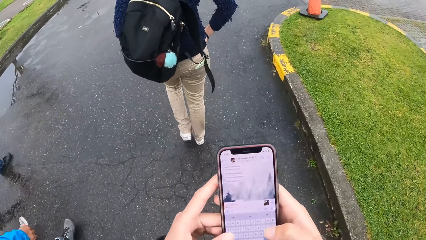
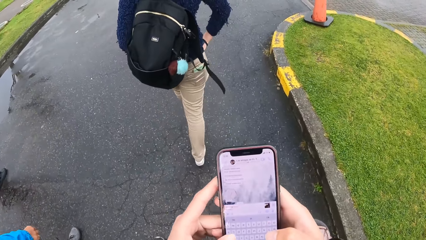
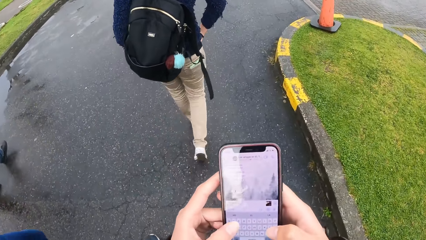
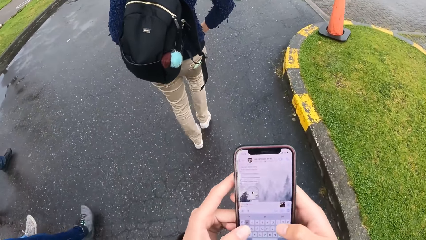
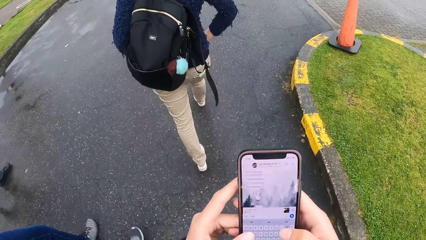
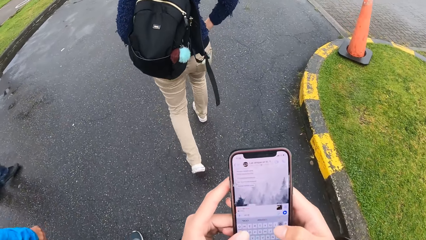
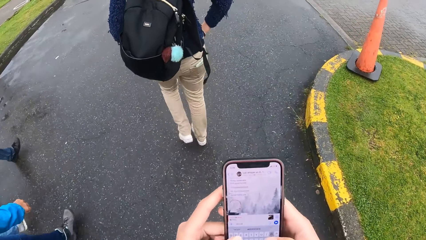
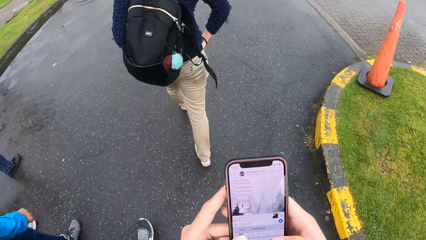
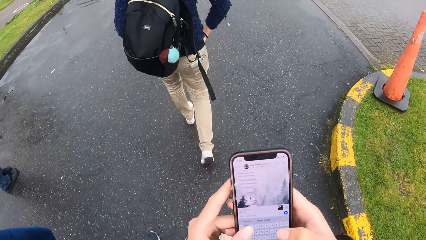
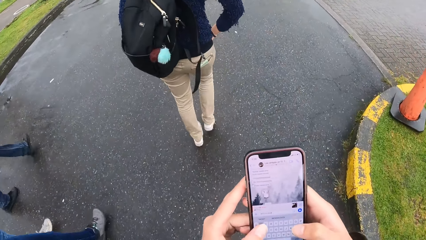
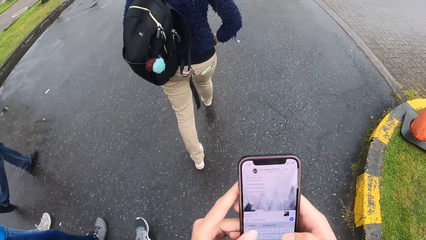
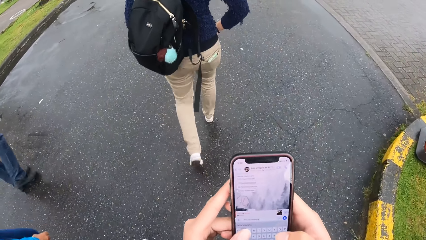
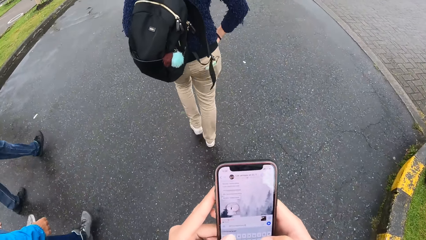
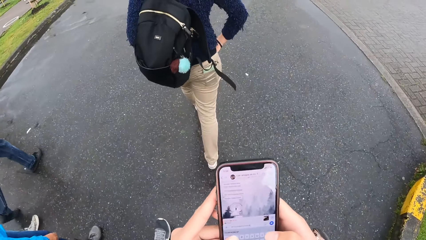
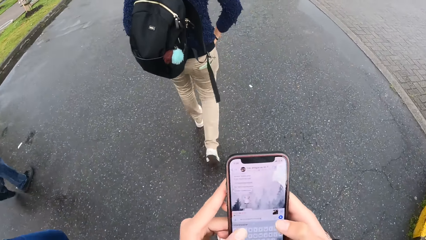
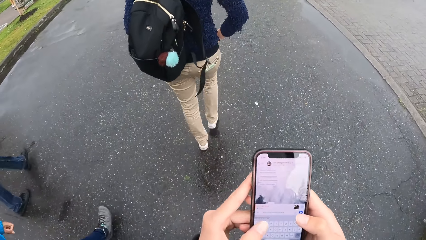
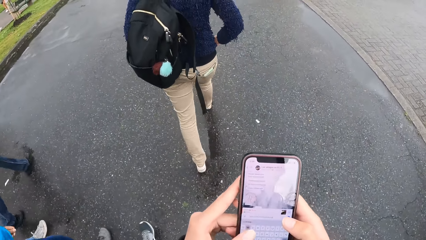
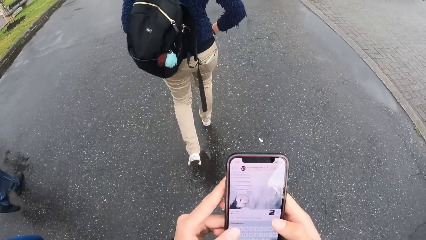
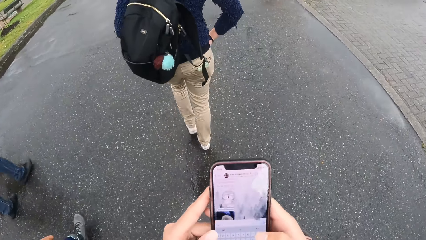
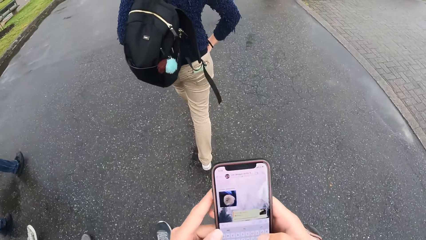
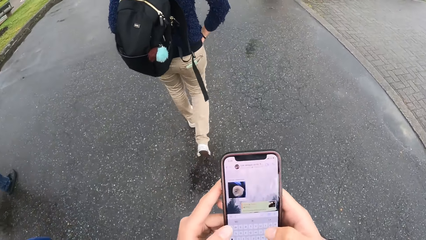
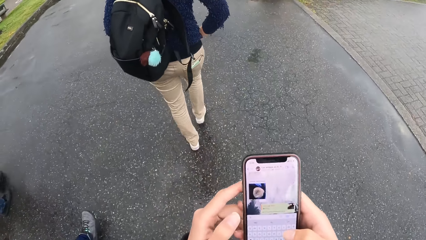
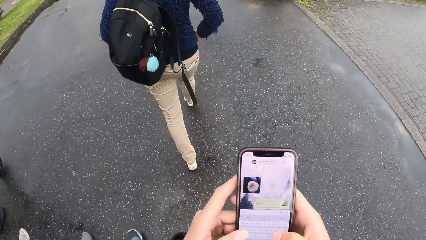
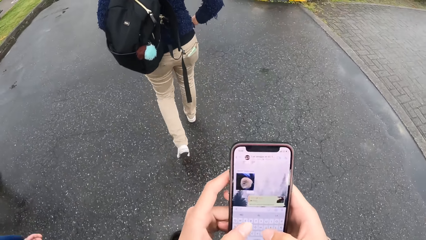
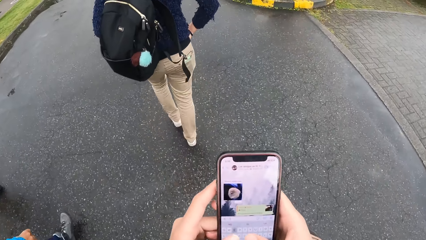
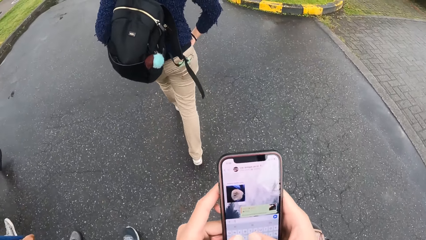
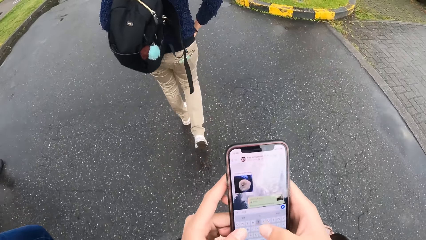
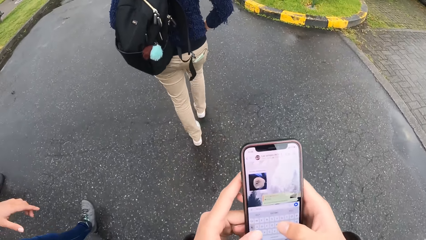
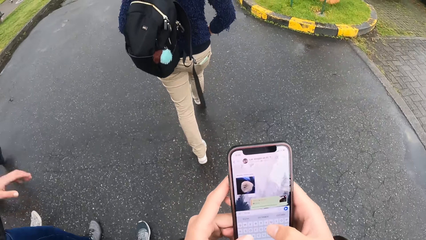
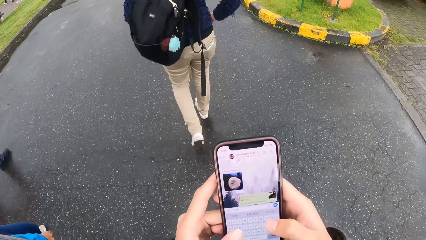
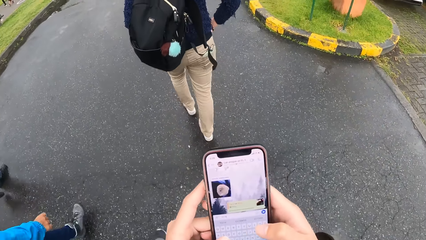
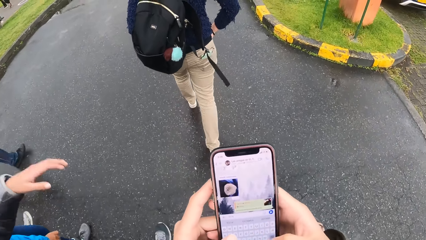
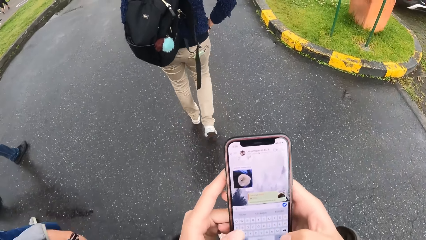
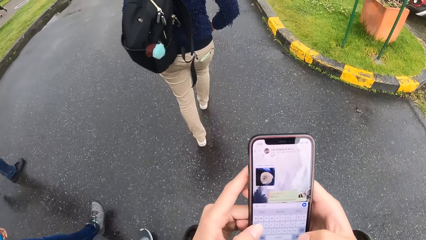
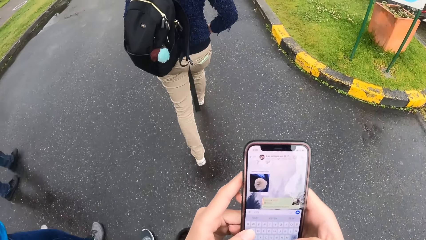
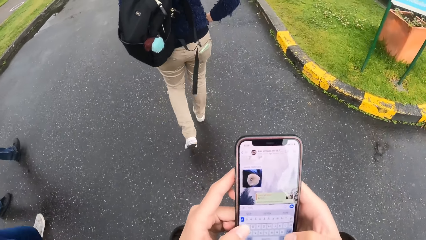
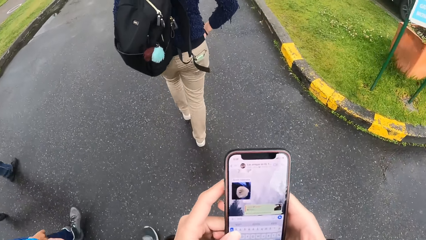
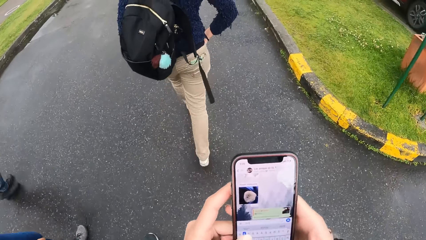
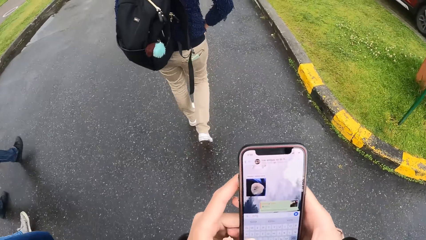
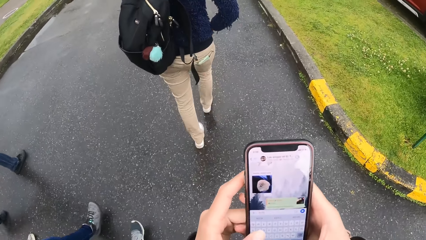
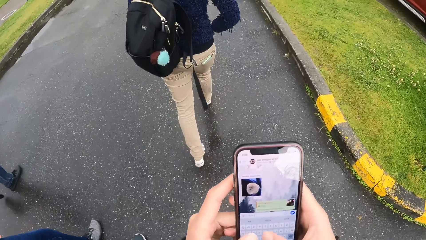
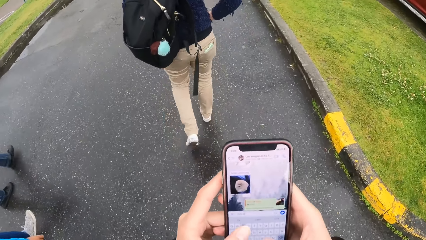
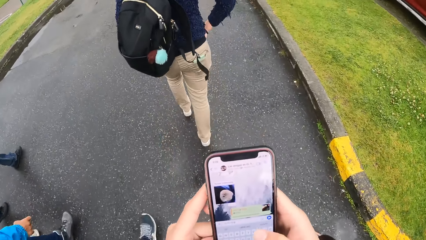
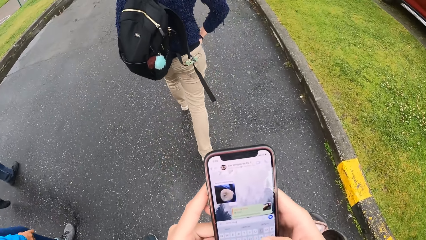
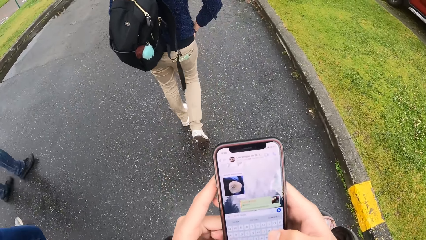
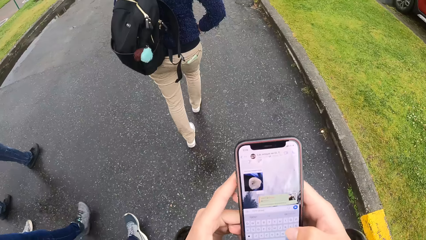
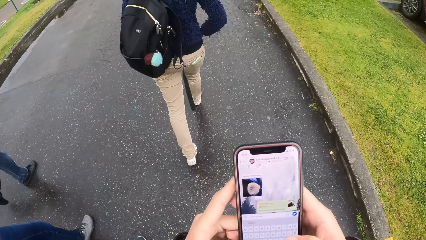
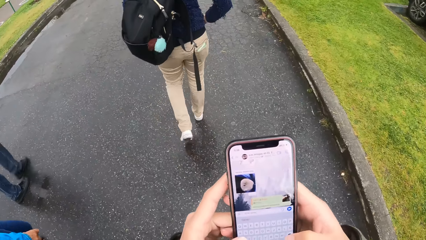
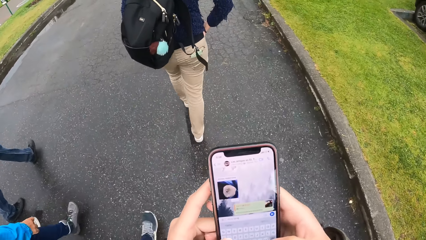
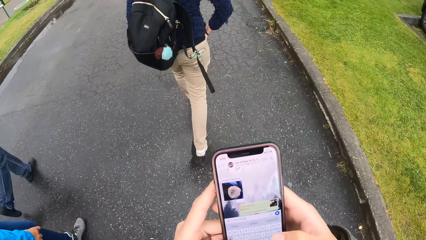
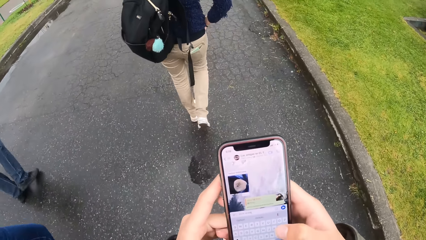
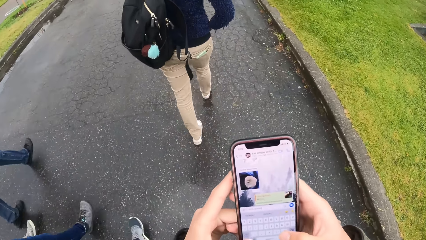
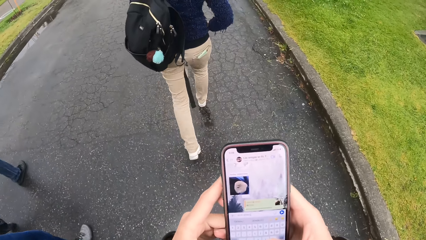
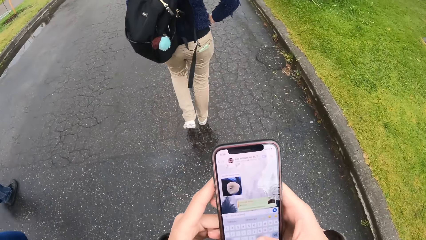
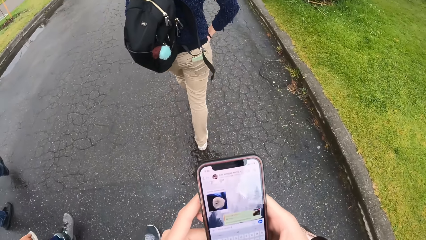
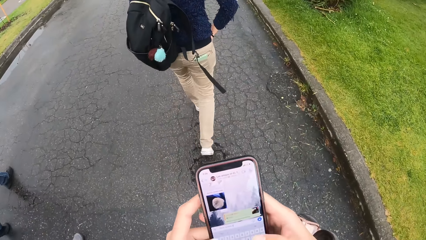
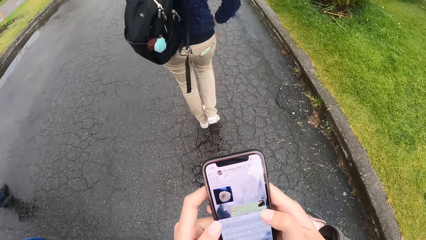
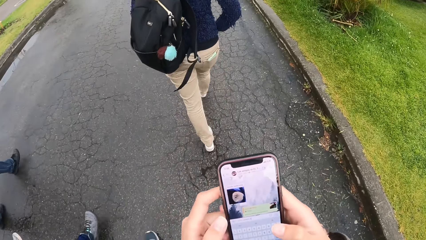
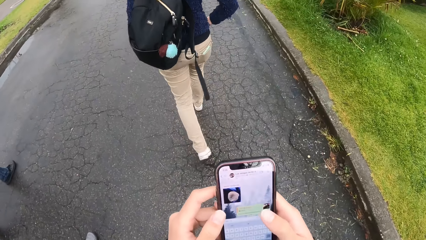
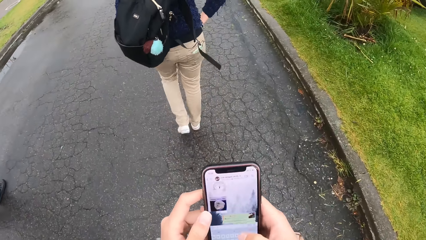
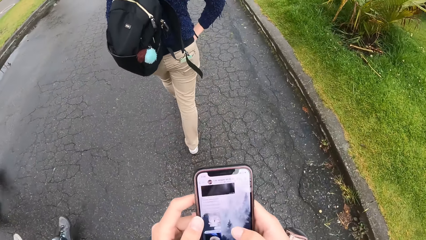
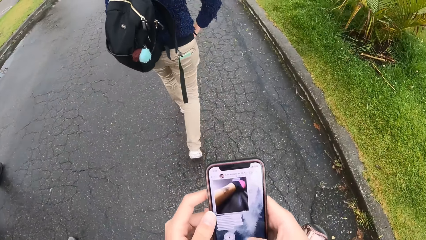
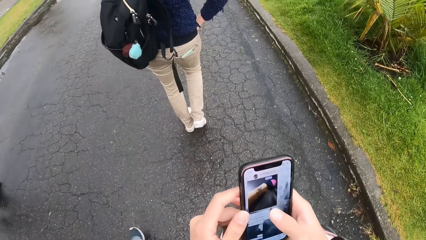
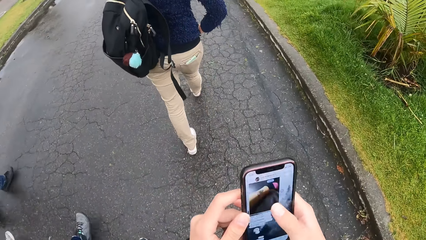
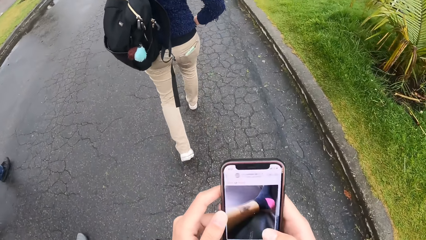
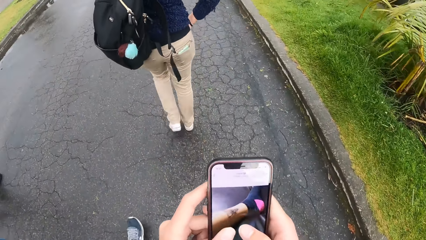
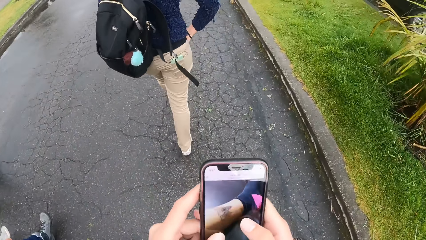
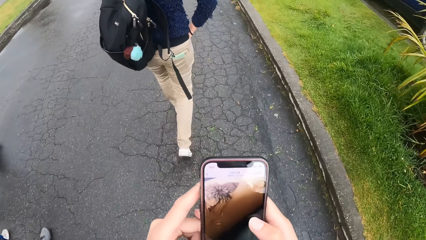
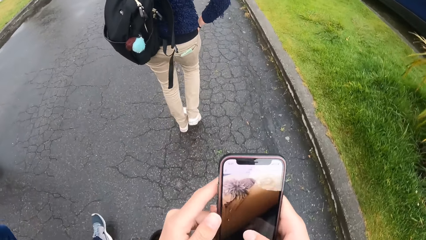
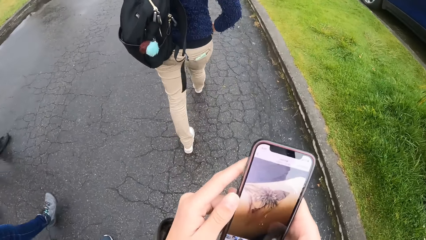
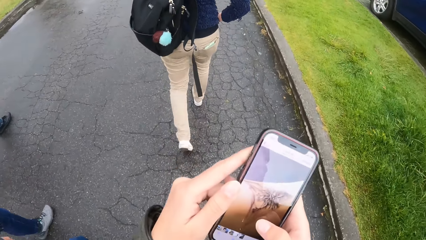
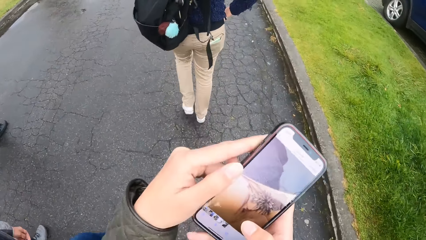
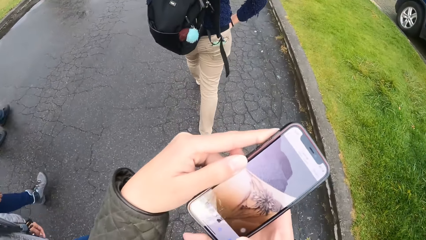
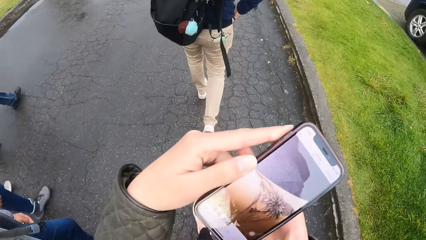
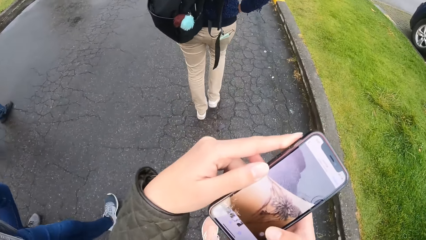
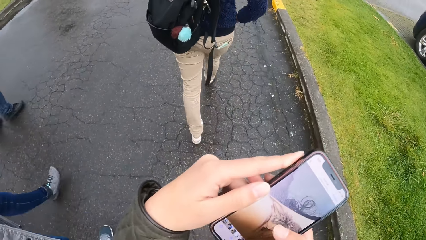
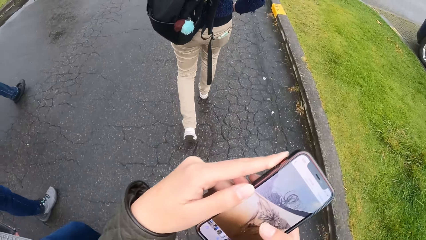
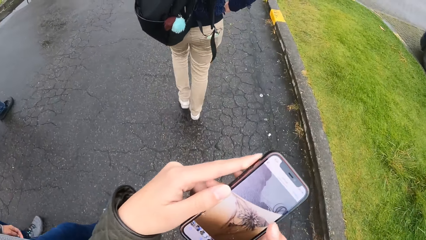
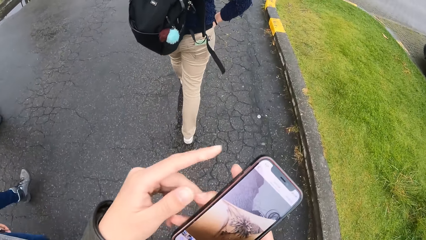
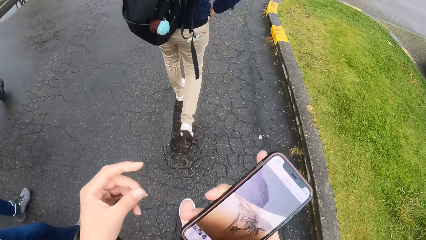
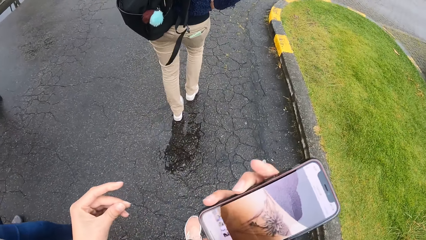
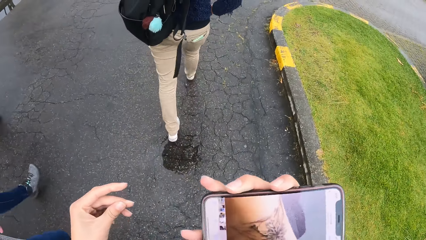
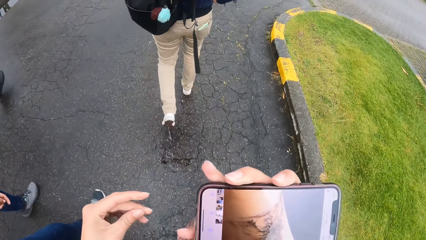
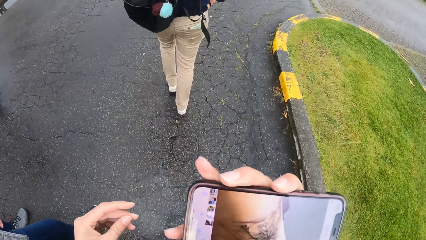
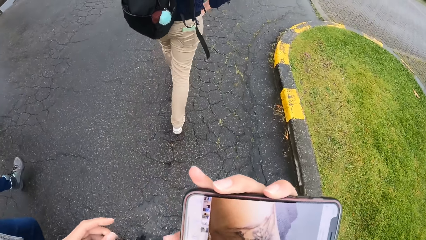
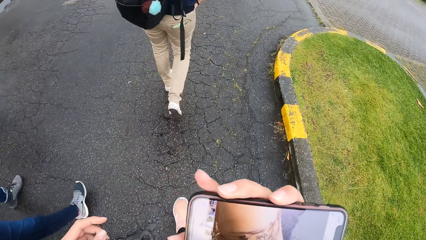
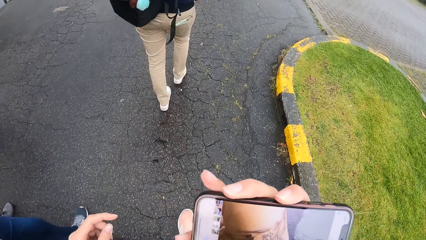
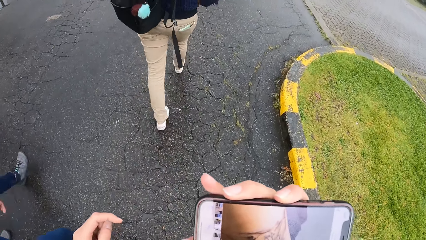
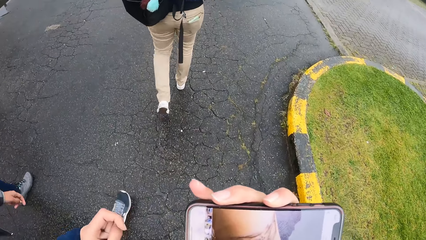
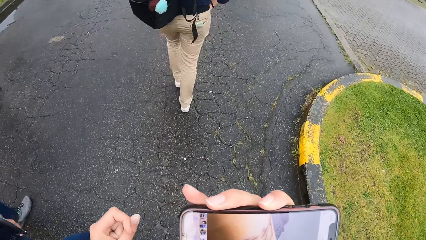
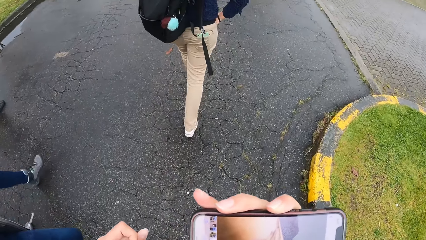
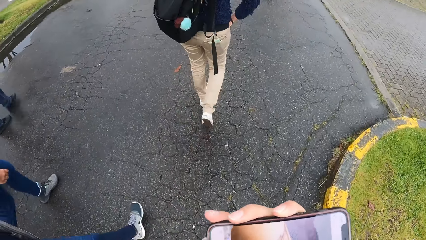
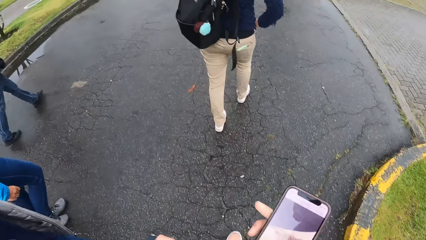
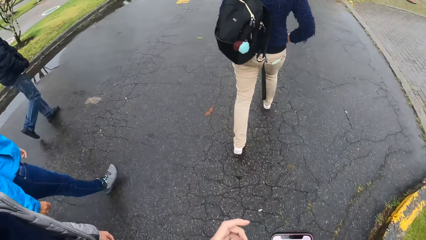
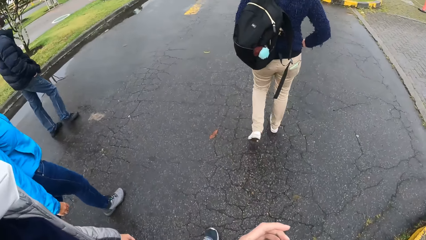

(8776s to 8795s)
The camera wearer operates the phone in her right hand.
